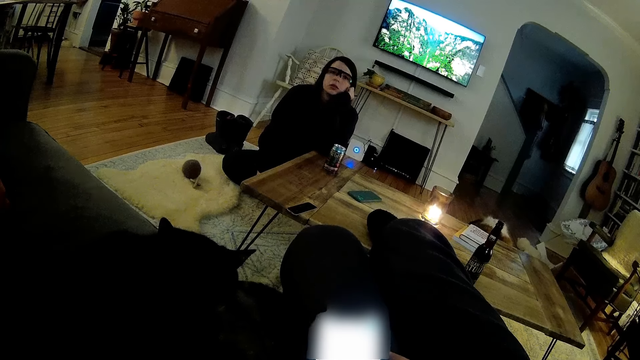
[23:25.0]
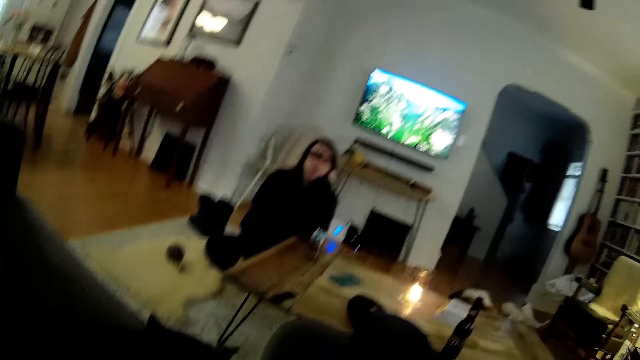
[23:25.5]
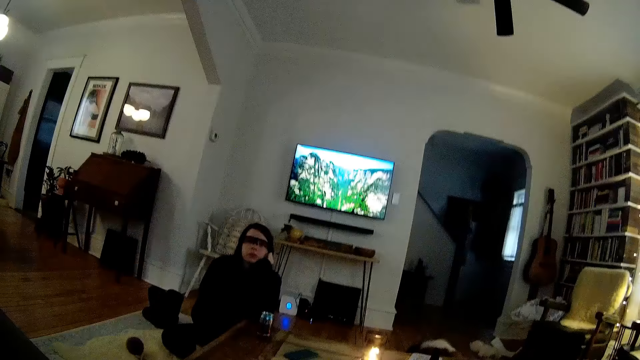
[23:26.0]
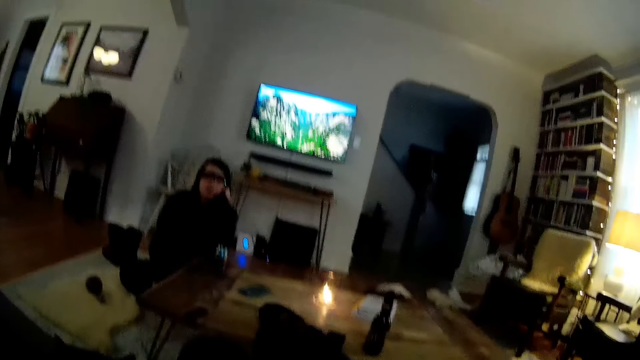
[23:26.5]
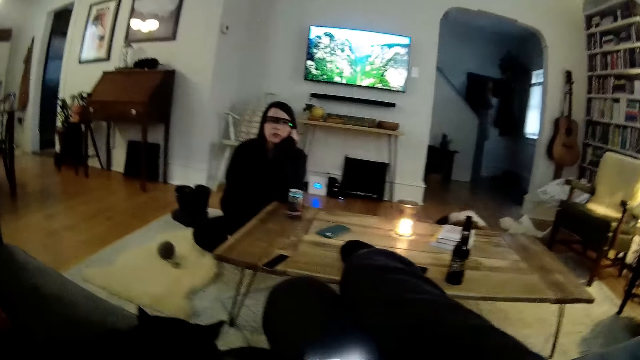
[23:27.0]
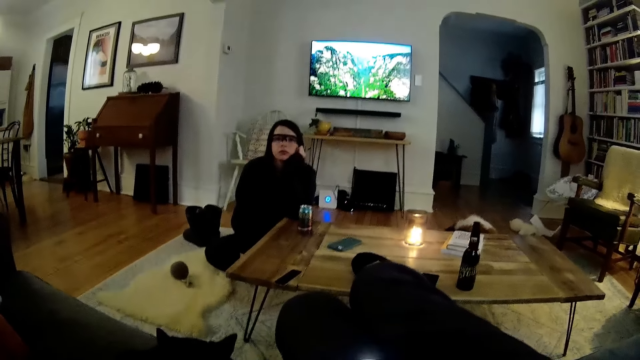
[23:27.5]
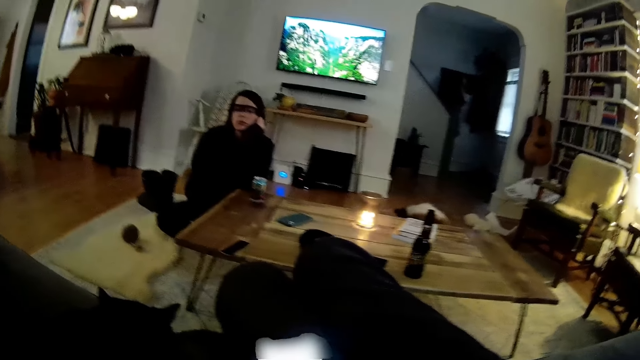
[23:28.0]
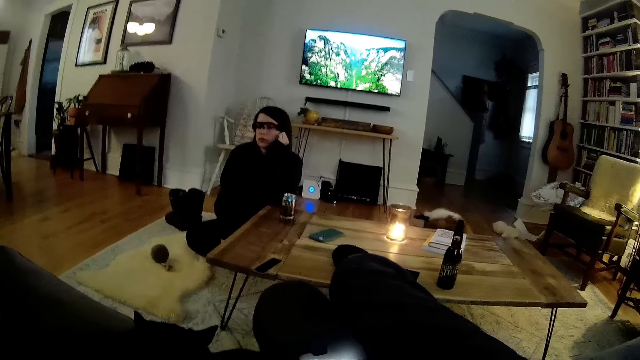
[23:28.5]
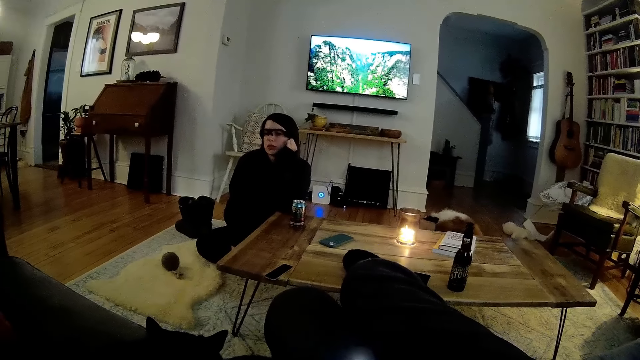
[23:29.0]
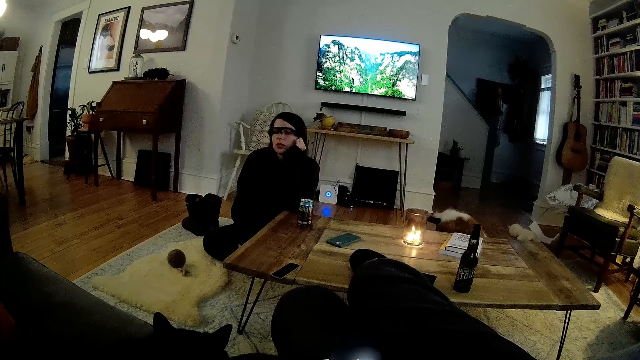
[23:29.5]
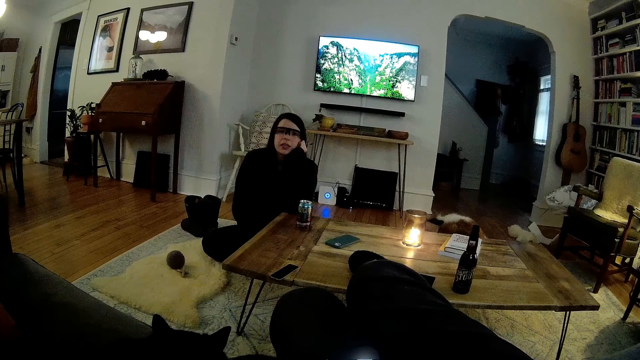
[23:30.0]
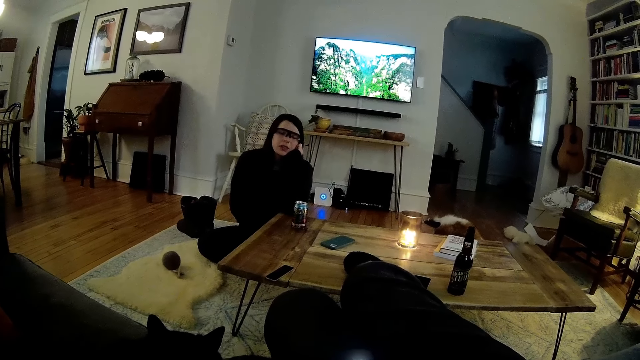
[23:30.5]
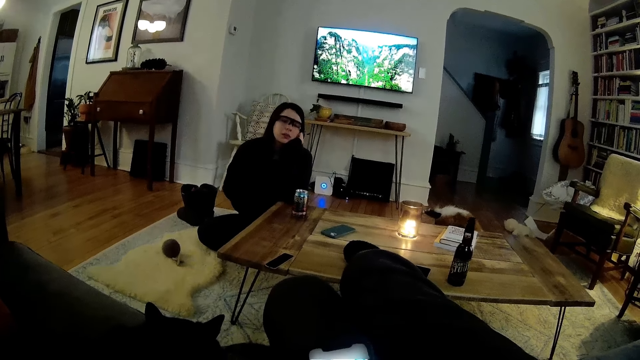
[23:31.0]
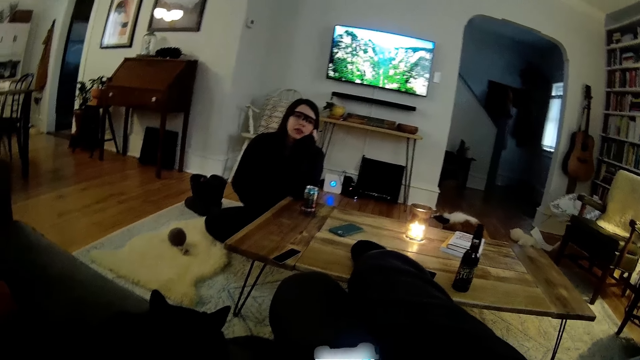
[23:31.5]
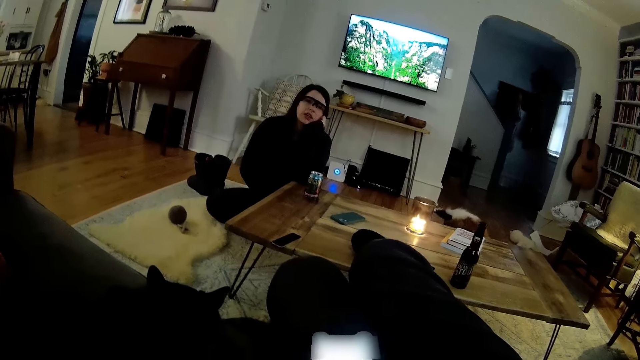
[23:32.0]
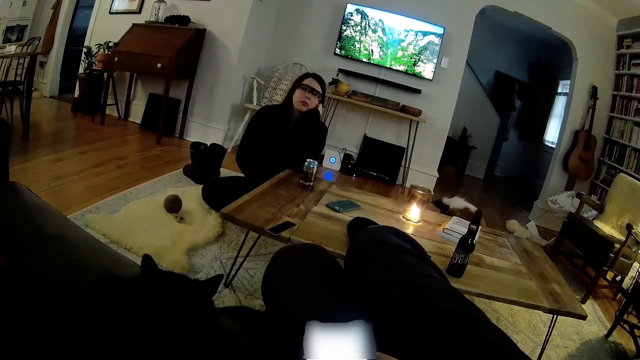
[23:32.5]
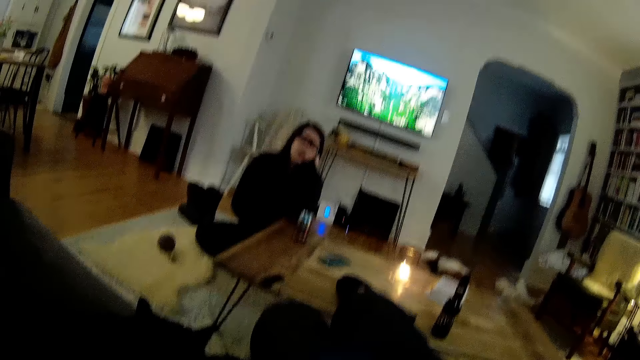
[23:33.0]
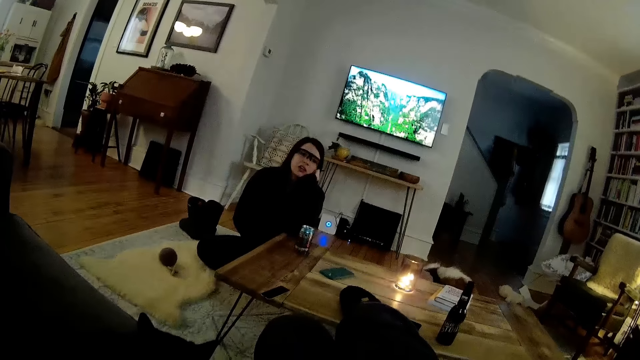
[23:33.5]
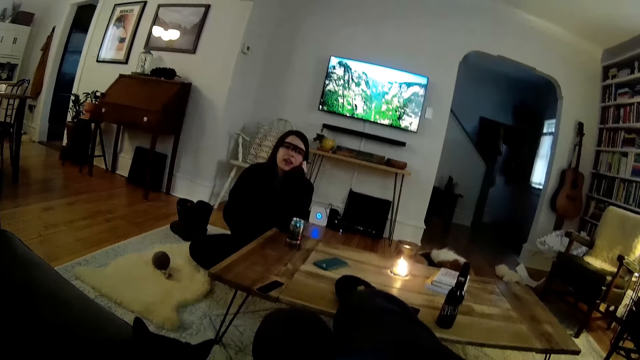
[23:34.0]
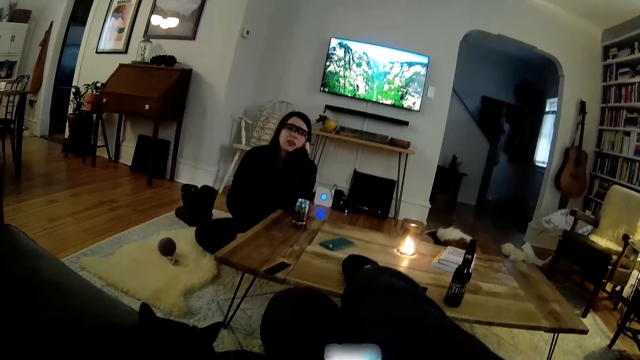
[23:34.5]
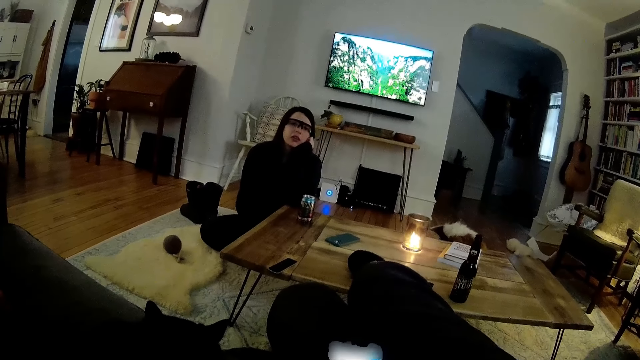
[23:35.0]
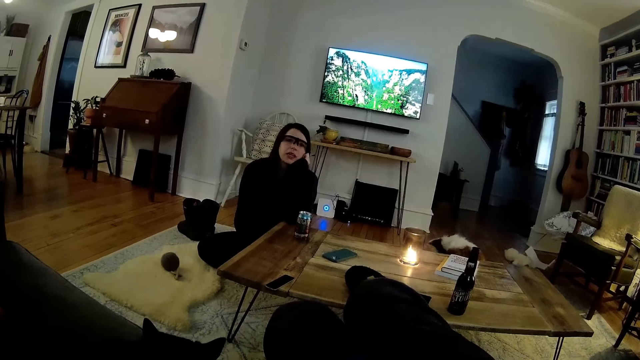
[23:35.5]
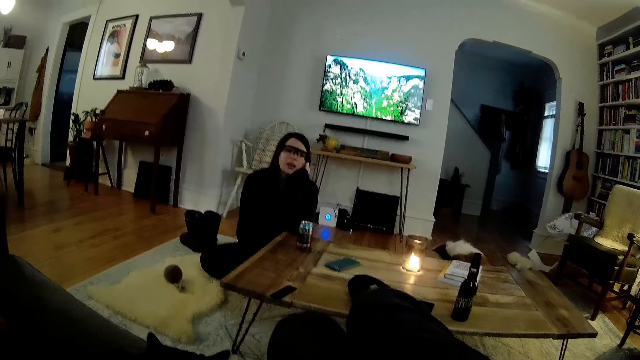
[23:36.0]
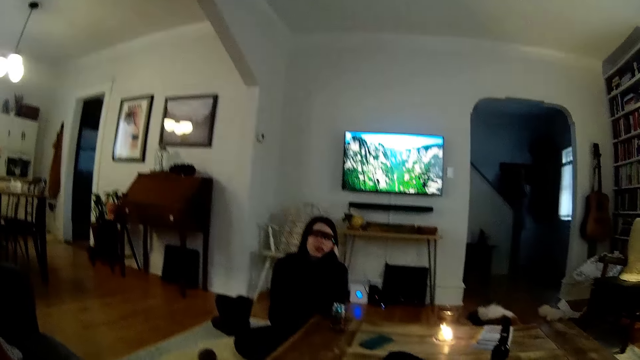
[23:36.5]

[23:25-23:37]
A woman talks.

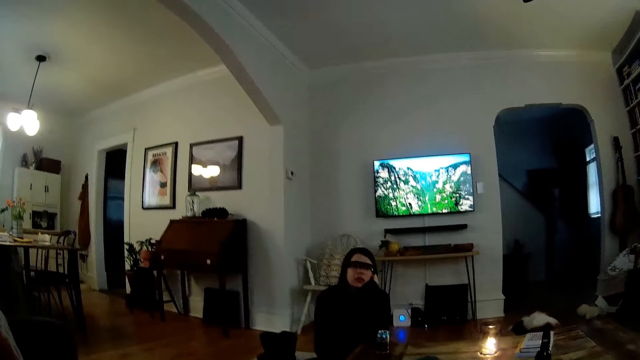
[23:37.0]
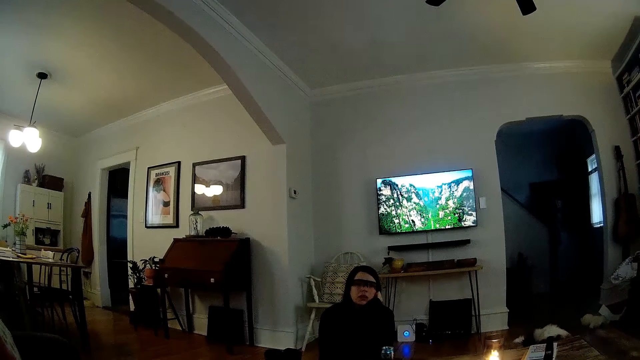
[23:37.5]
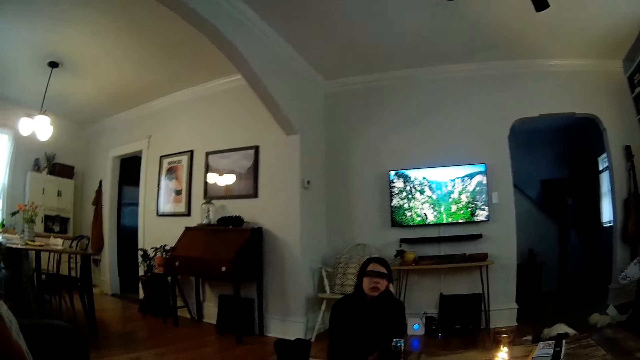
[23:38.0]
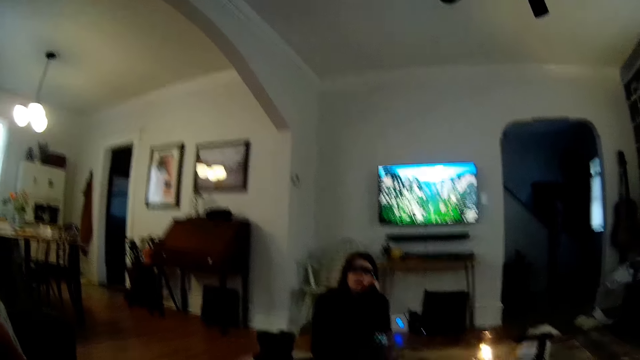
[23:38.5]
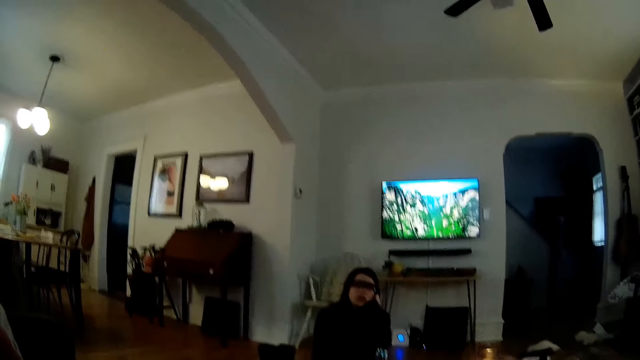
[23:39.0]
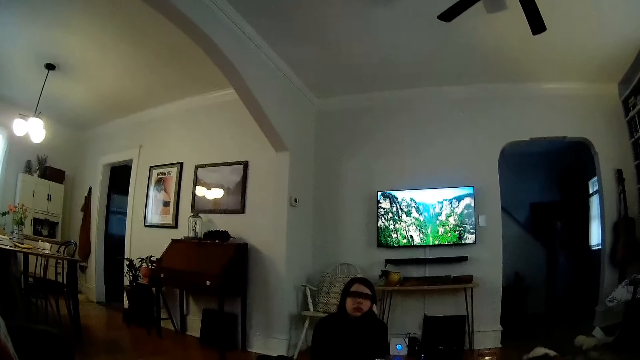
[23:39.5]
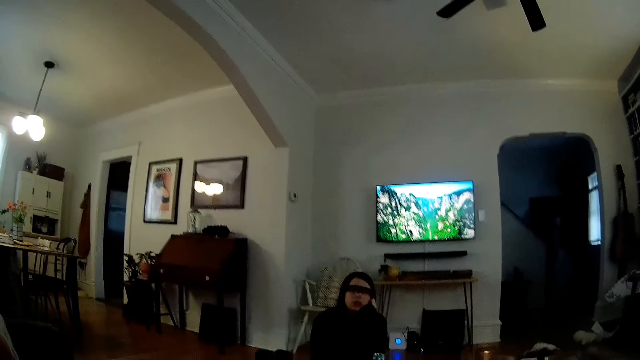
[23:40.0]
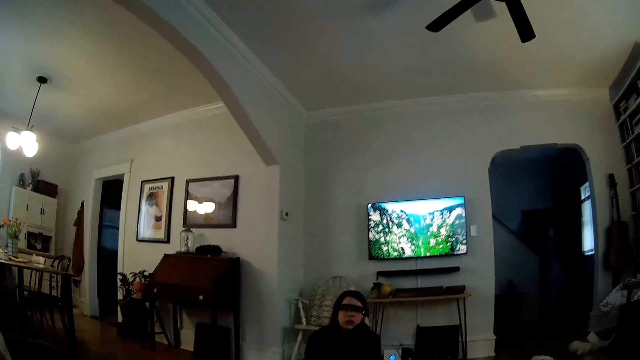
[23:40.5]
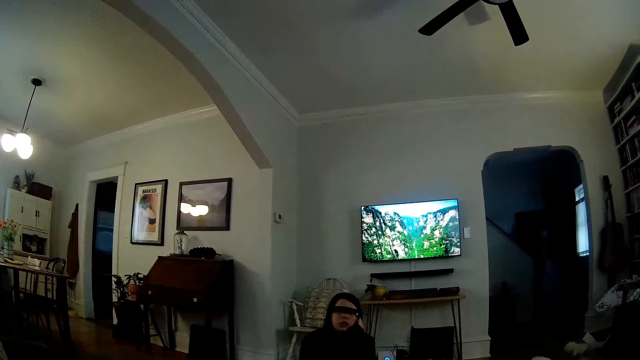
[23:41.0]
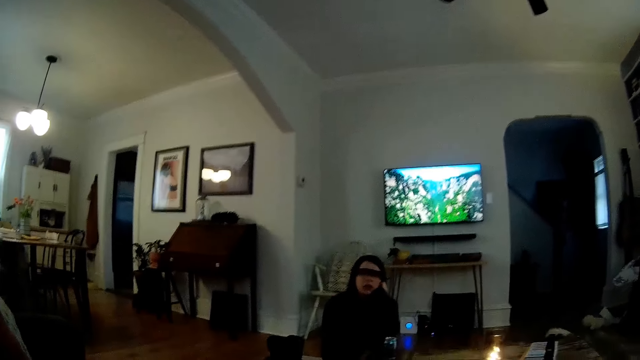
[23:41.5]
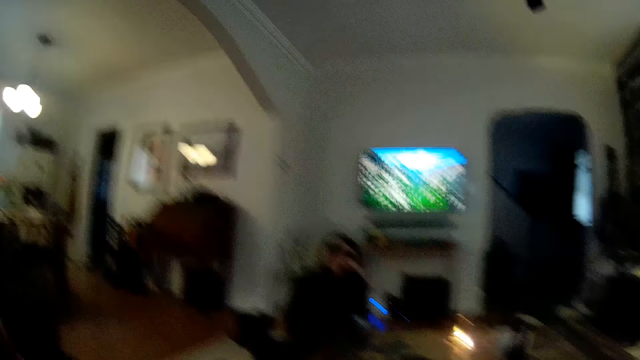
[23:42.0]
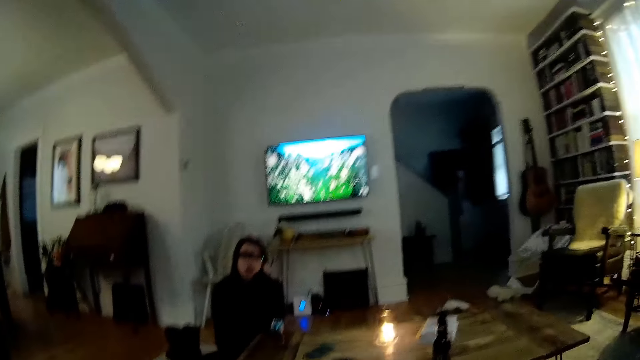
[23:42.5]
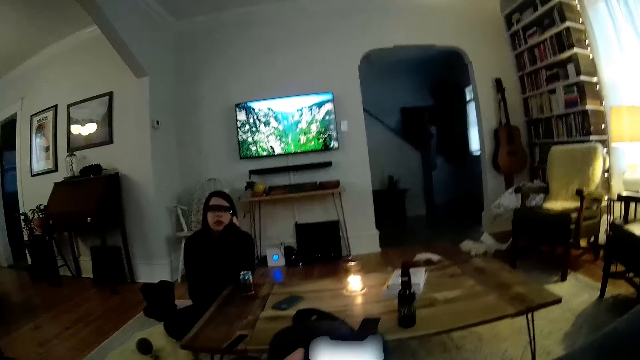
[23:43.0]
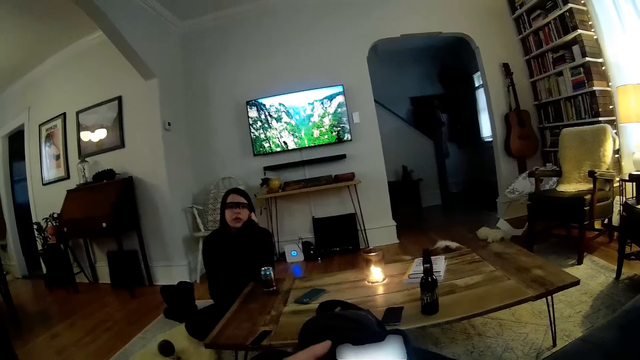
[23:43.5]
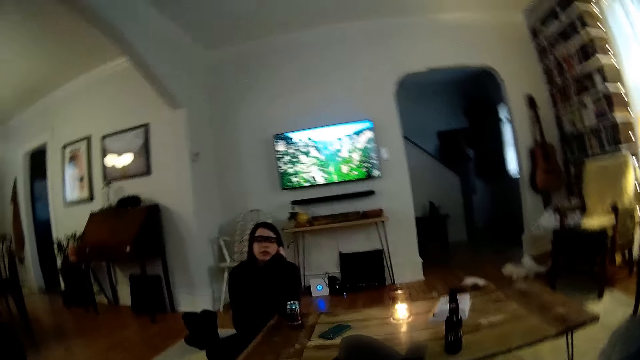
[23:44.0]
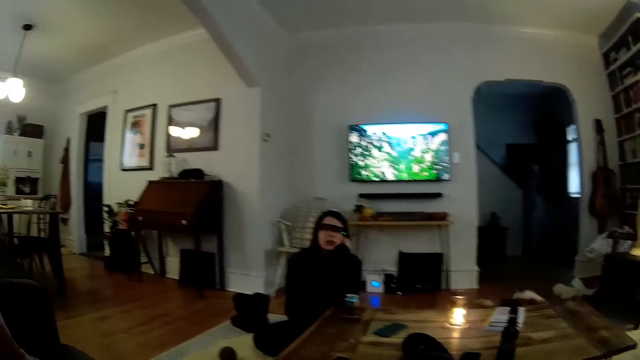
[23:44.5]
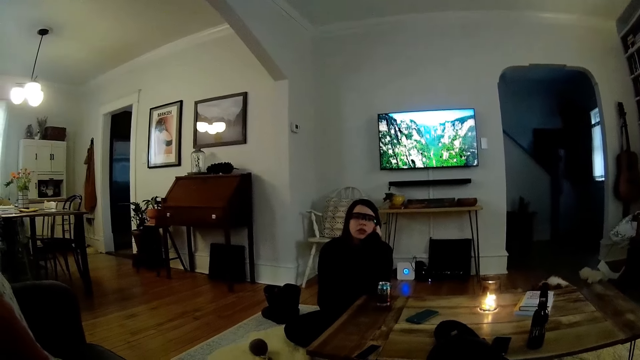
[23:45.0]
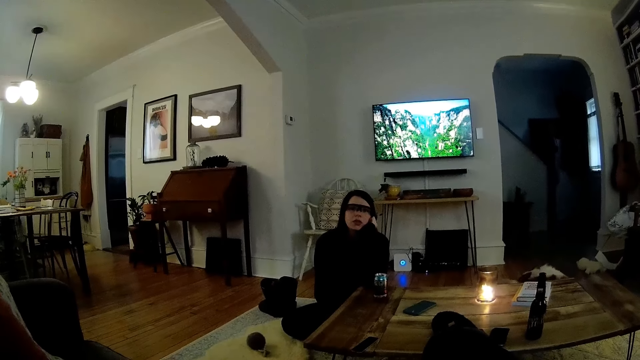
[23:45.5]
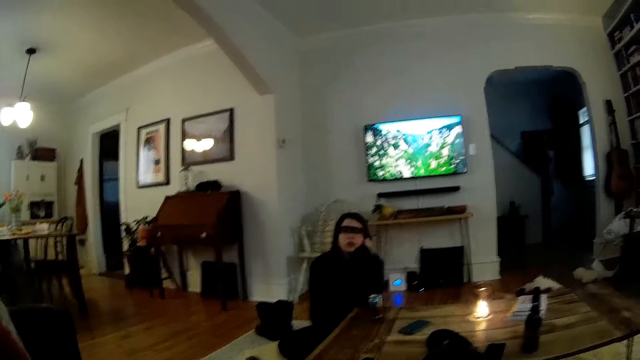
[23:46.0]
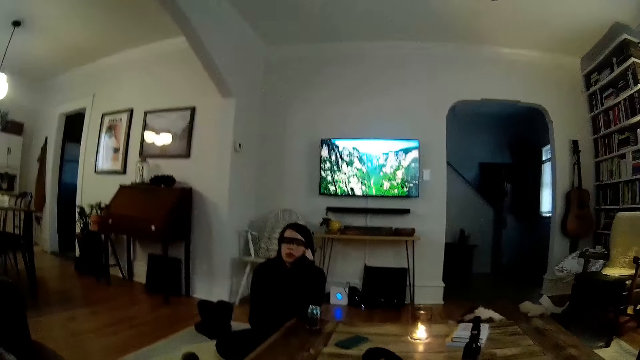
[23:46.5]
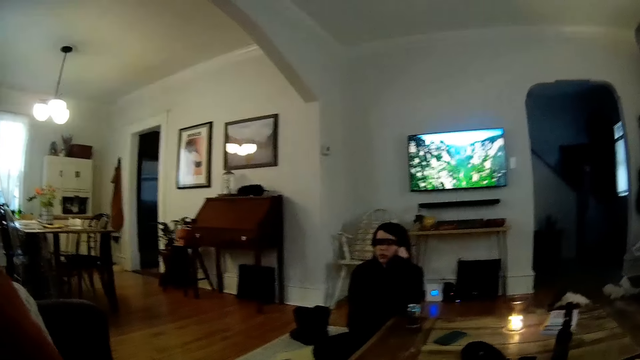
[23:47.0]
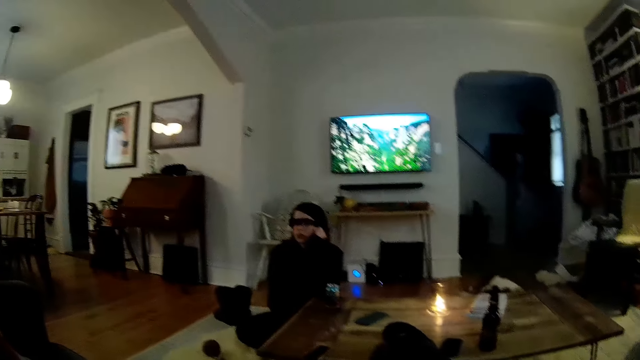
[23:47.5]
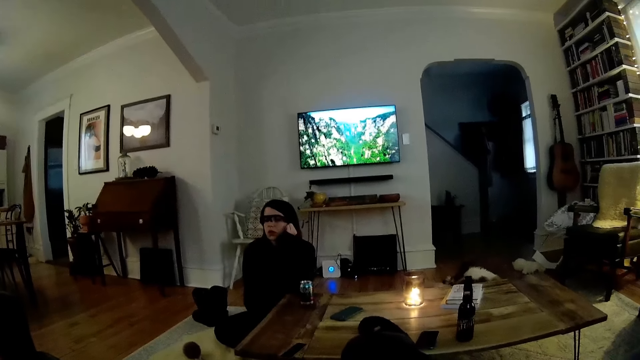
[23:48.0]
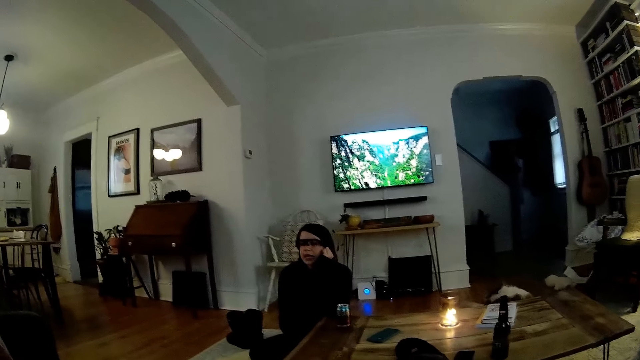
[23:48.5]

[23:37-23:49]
The camera wearer operates the phone with both hands. They hold the phone. A woman talks and looks aside.
